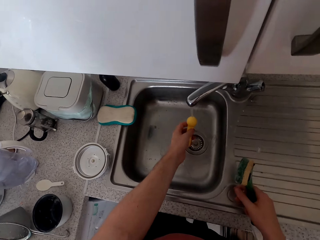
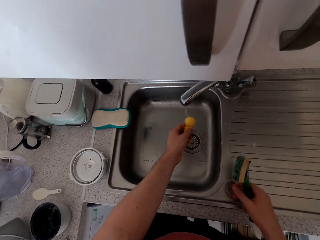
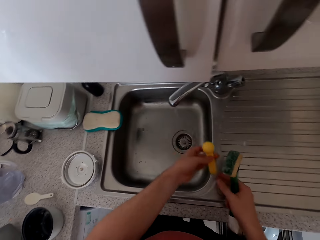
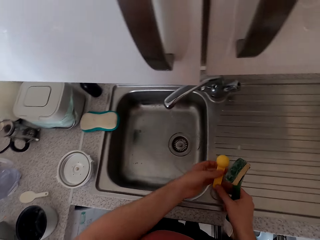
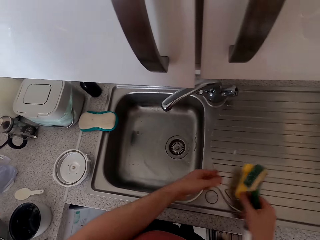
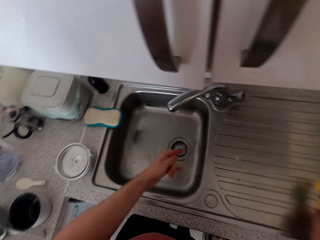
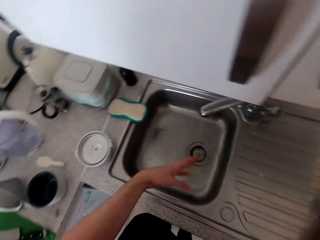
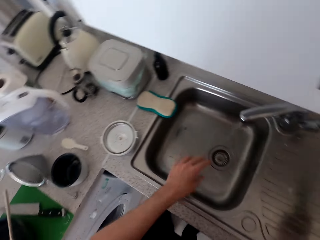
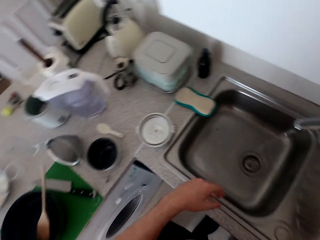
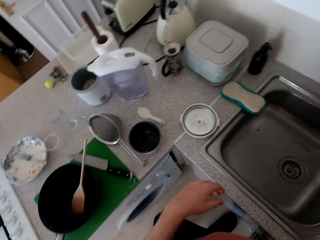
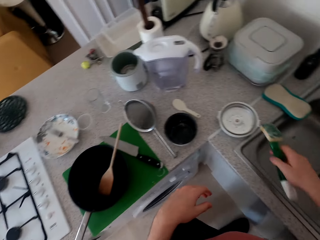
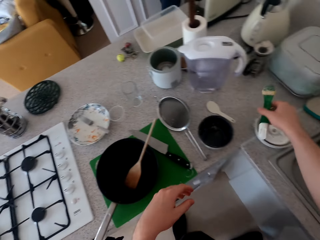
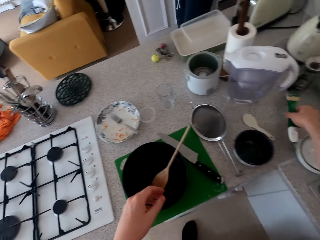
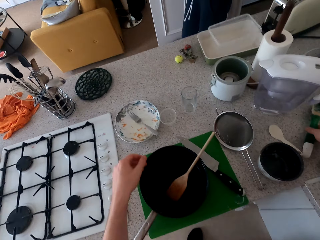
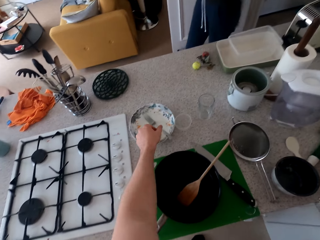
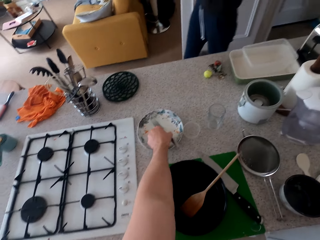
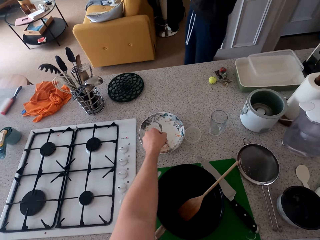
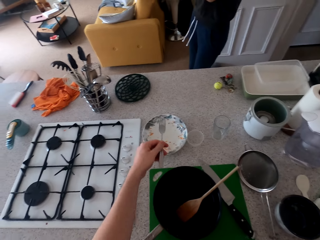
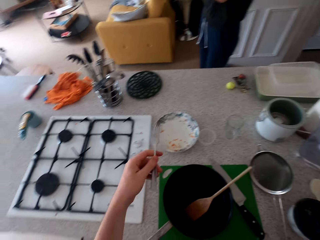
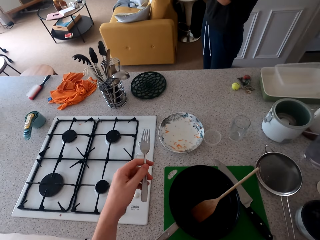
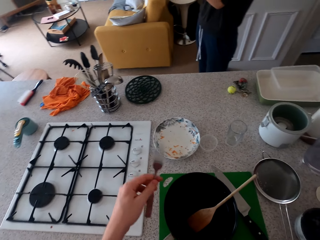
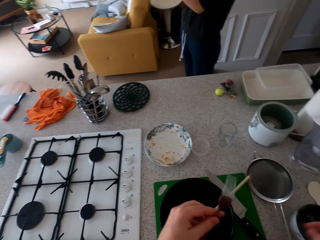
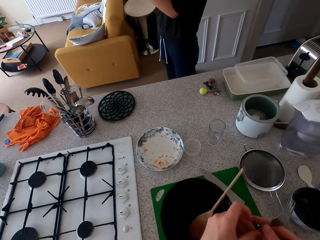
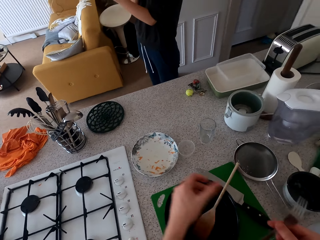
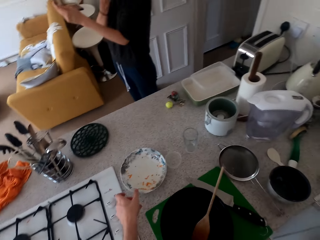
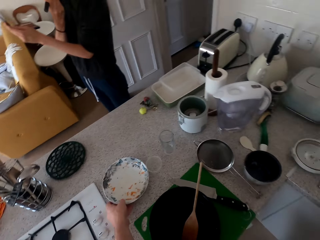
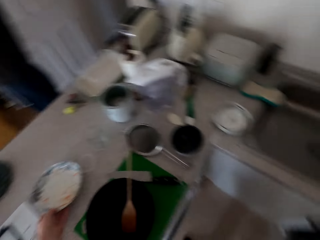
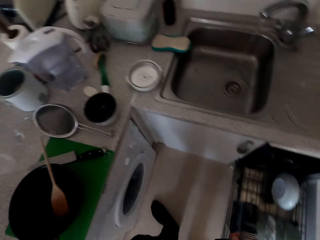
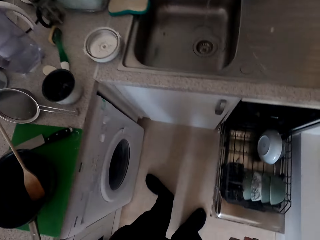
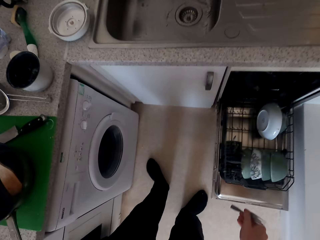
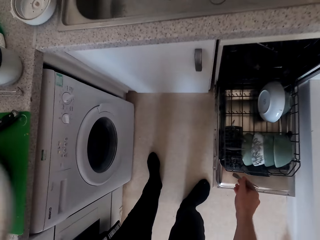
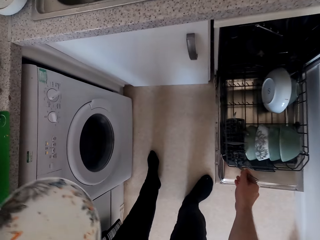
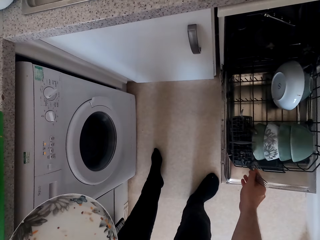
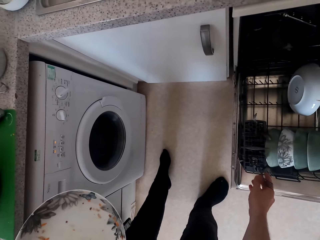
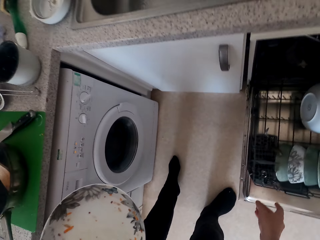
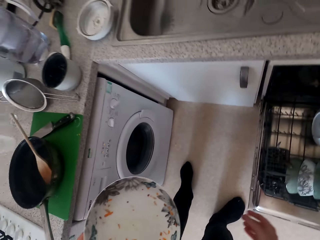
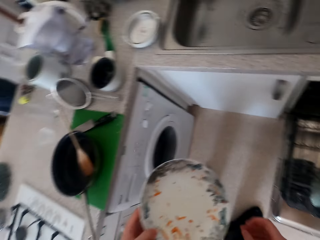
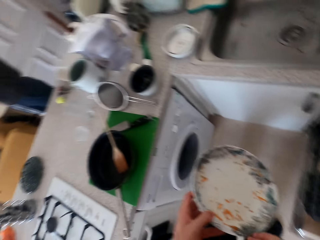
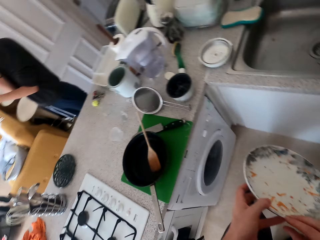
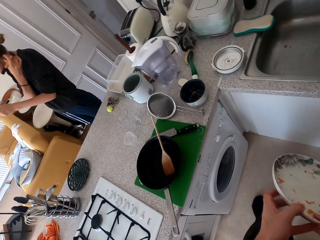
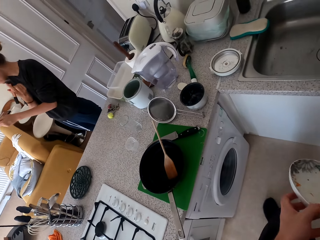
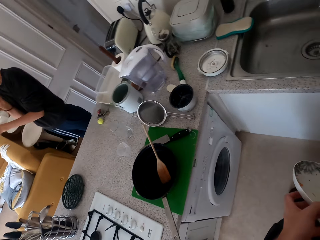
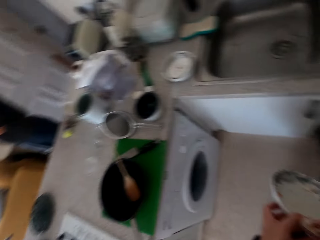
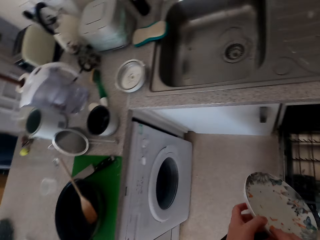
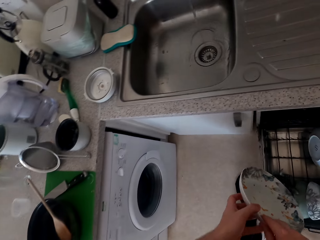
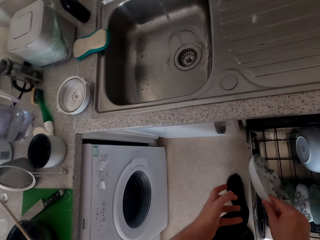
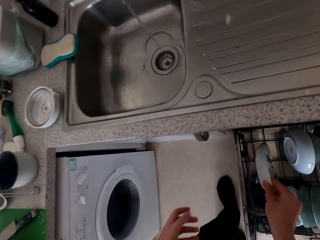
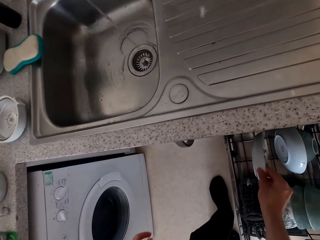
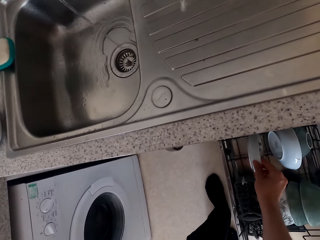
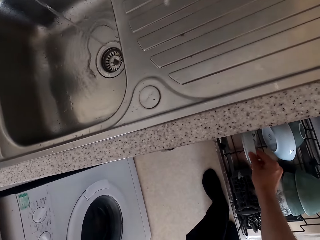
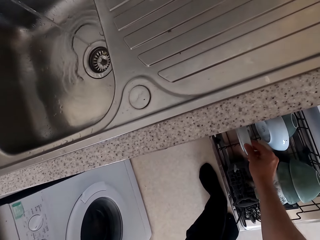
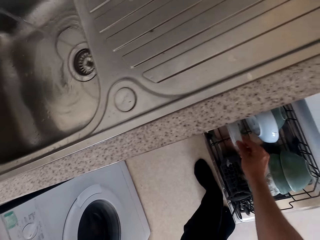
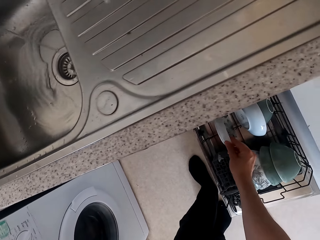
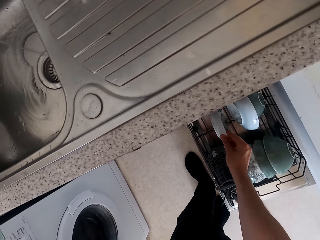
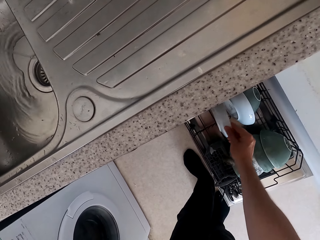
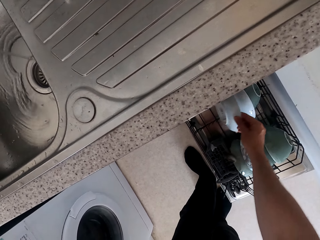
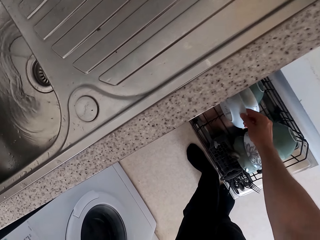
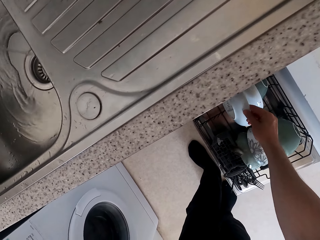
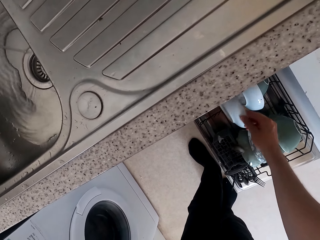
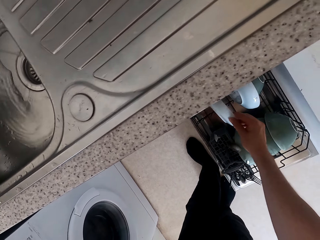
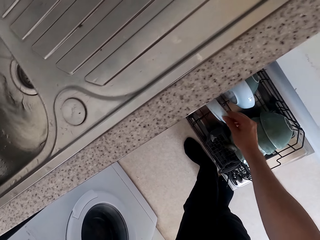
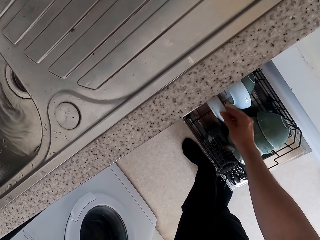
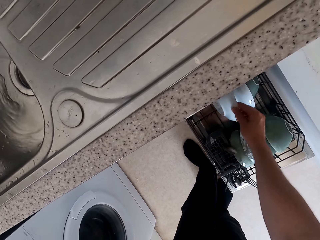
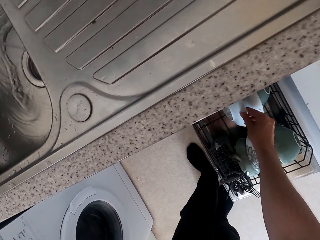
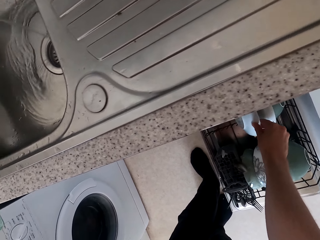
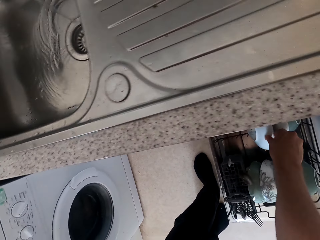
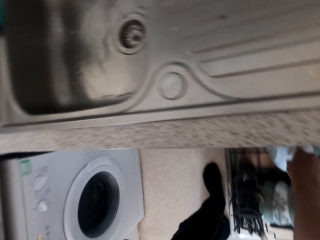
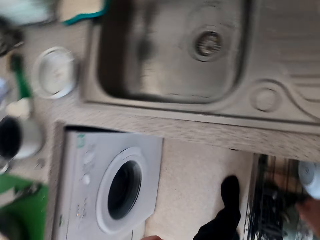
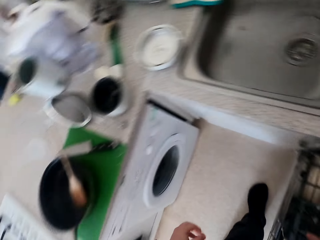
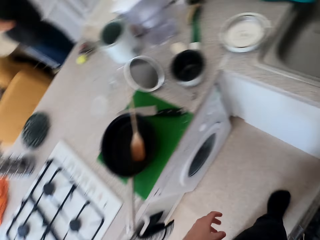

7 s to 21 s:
The camera wearer puts a spoon on the sink. They put a washing brush on the kitchen slab, pick up the fork and pick up the plate. They talk to a woman. They put the fork in the rack. They put the utensils in the dish washer. They put the plate in the rack.

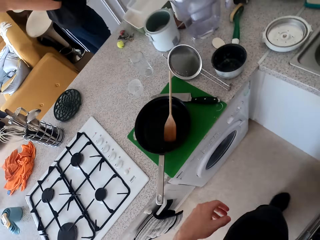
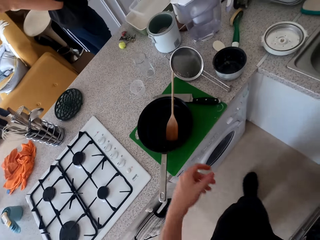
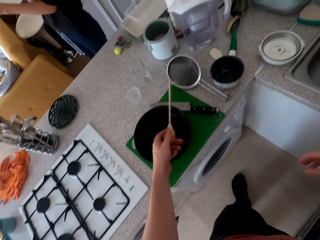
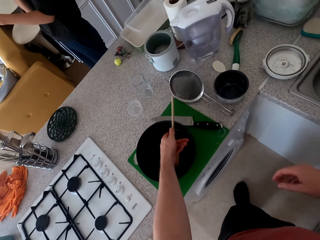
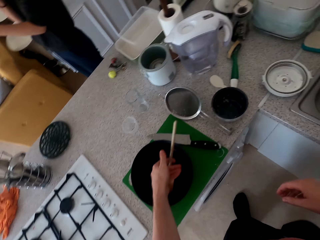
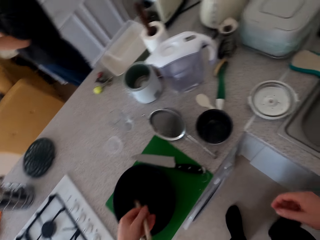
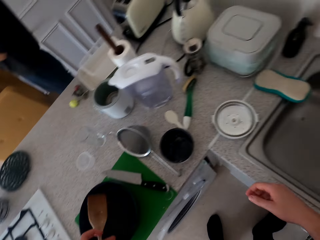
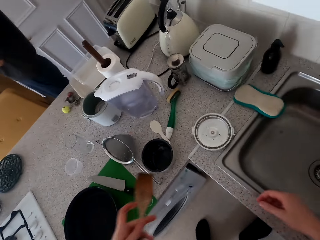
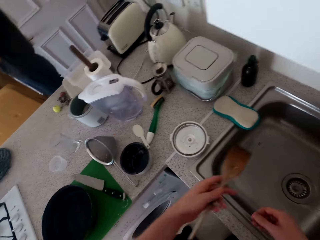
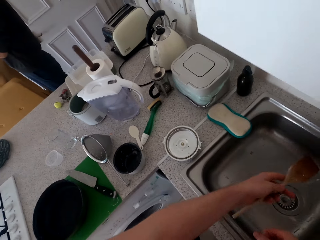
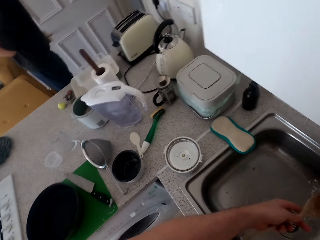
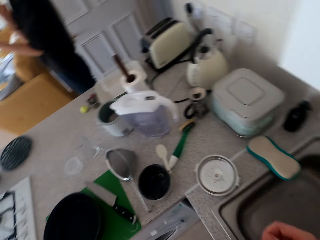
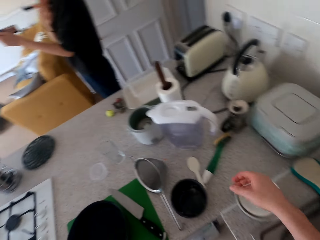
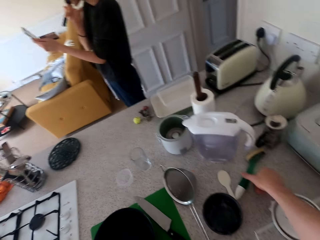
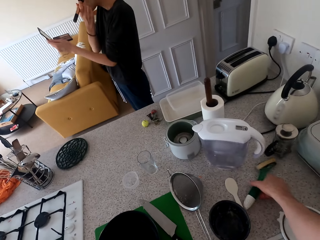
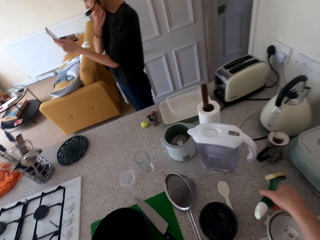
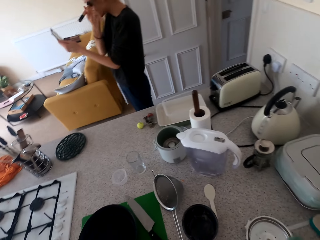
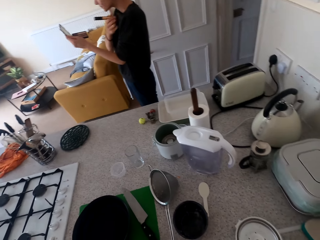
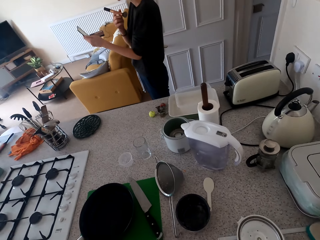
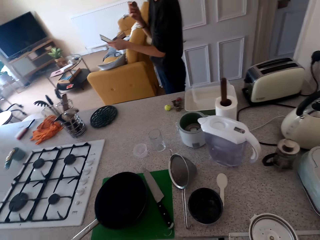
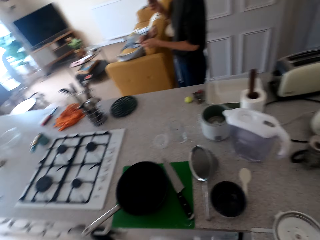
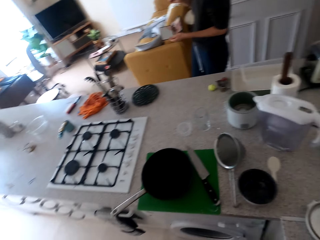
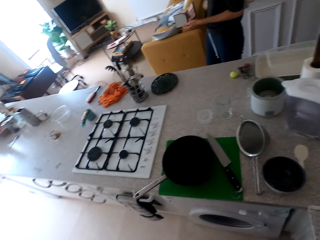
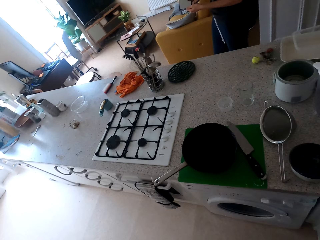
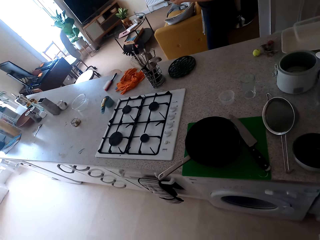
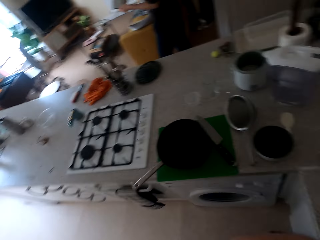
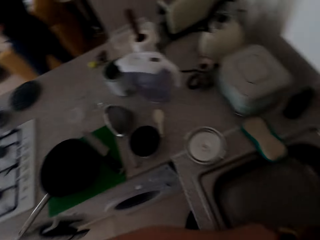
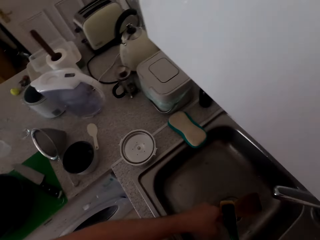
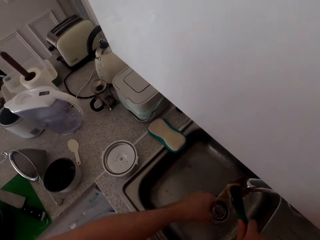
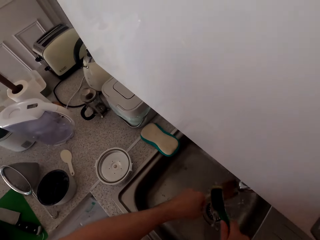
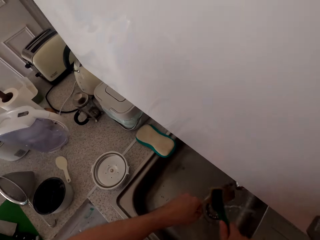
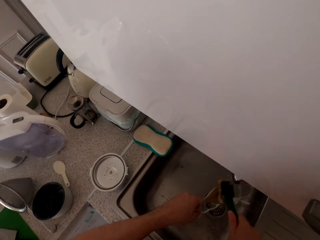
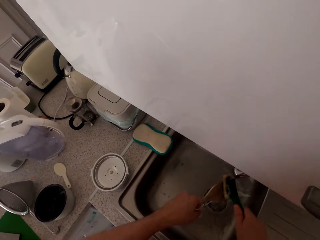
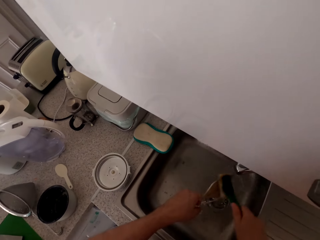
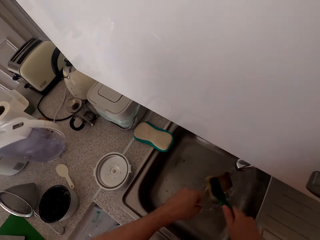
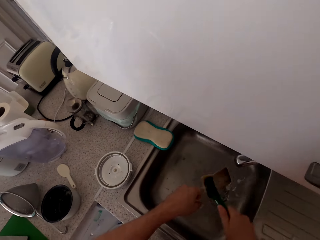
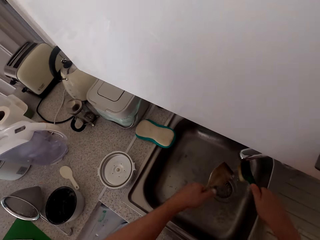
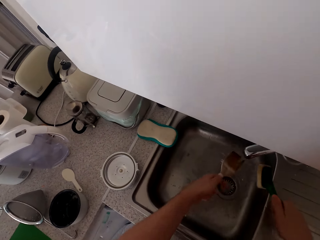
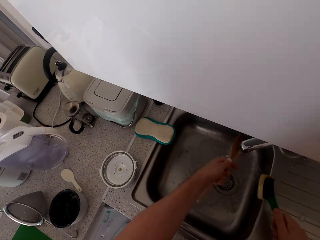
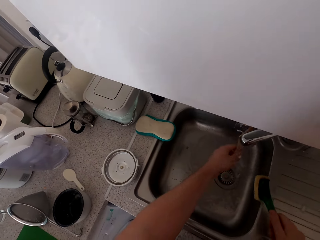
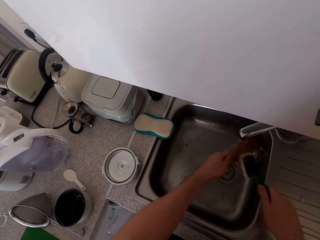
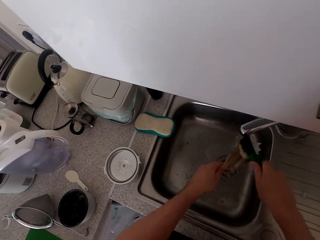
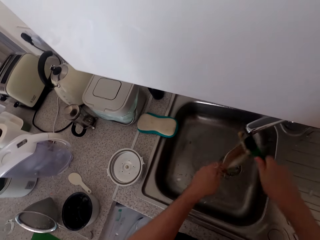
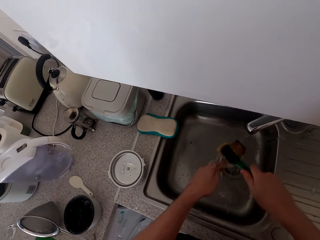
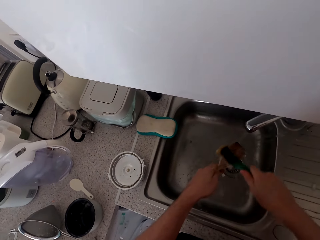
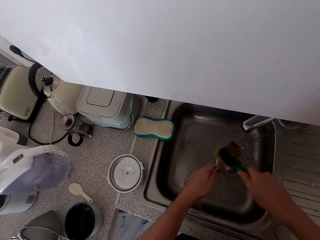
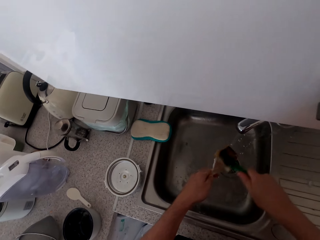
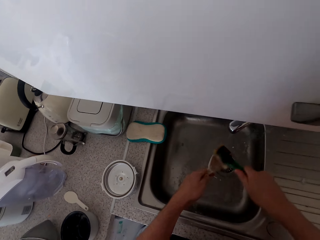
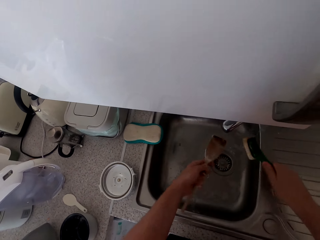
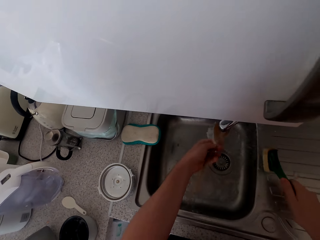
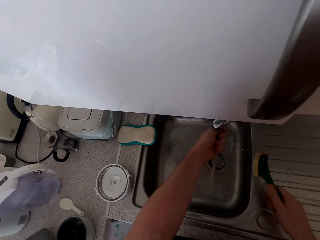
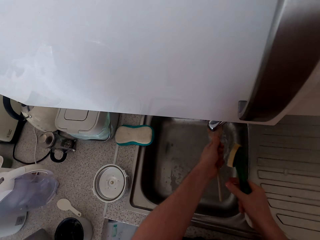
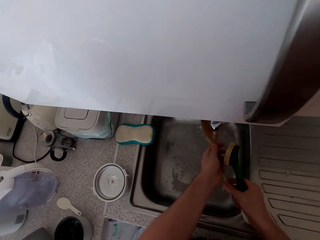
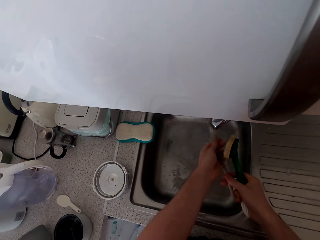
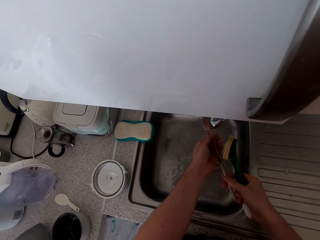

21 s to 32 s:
The camera wearer picks up the cooking stick. They wash the cooking stick, pick up the sponge and wash the cooking stick.
